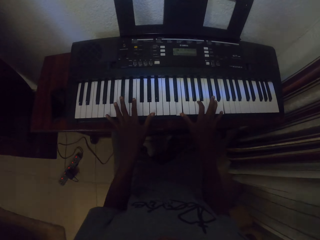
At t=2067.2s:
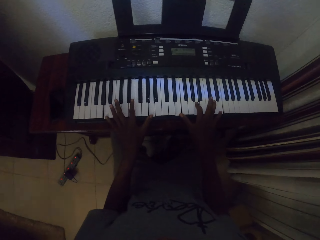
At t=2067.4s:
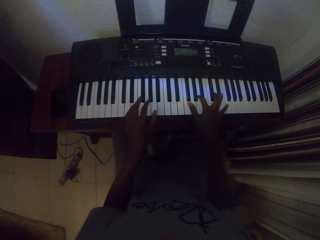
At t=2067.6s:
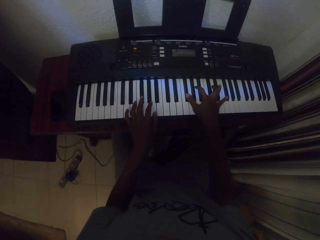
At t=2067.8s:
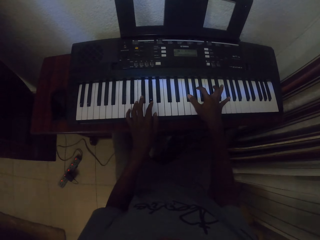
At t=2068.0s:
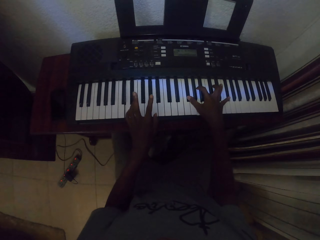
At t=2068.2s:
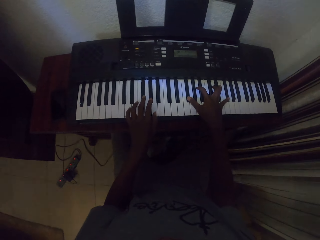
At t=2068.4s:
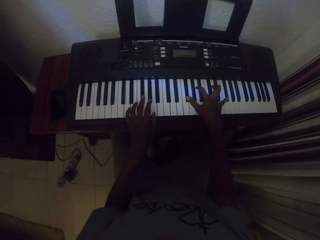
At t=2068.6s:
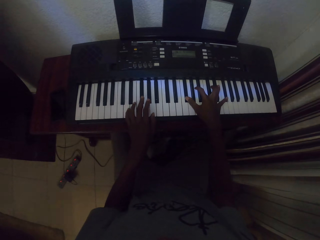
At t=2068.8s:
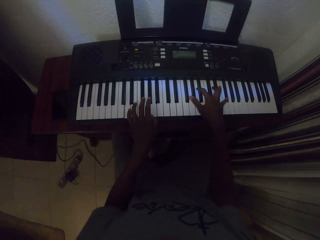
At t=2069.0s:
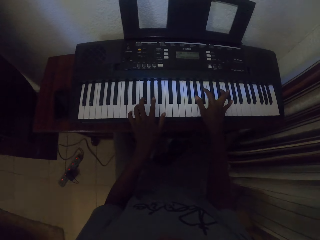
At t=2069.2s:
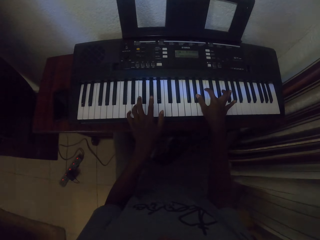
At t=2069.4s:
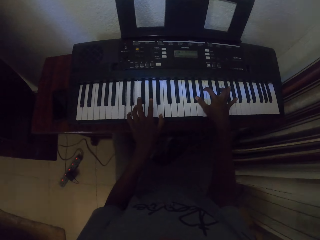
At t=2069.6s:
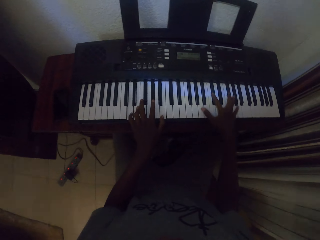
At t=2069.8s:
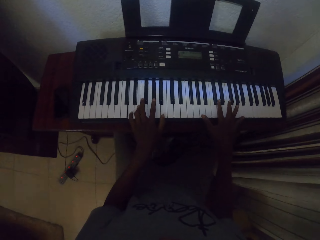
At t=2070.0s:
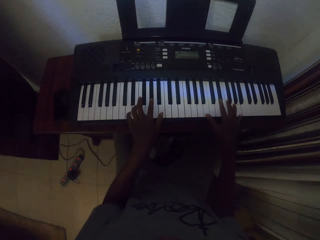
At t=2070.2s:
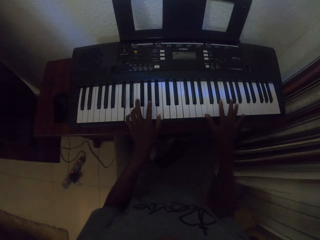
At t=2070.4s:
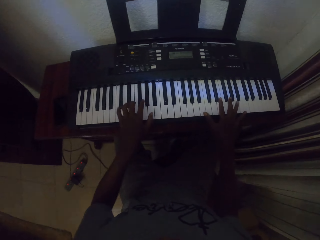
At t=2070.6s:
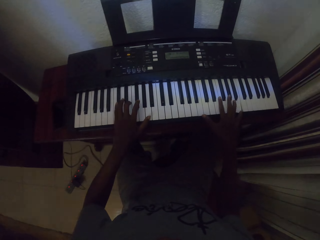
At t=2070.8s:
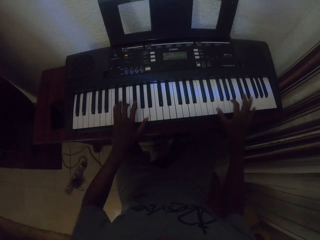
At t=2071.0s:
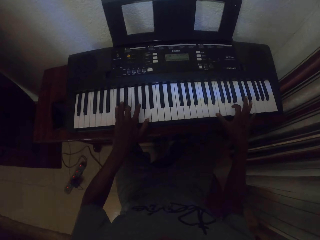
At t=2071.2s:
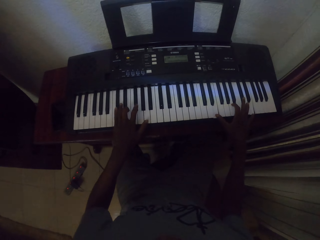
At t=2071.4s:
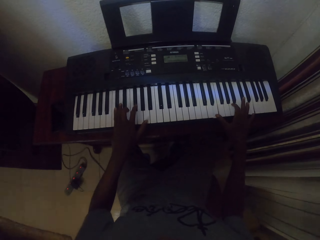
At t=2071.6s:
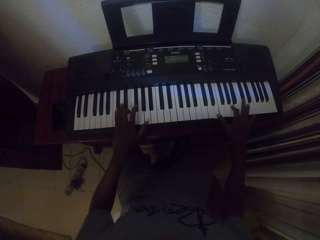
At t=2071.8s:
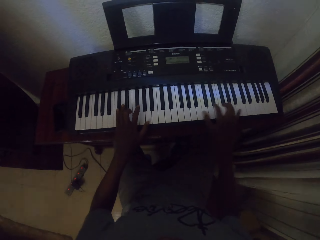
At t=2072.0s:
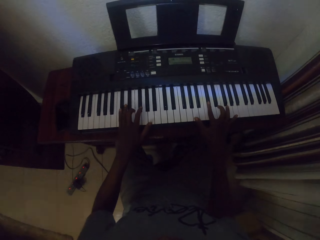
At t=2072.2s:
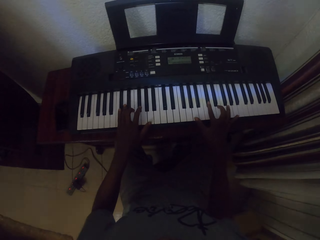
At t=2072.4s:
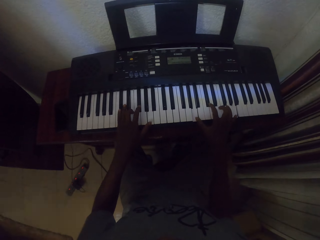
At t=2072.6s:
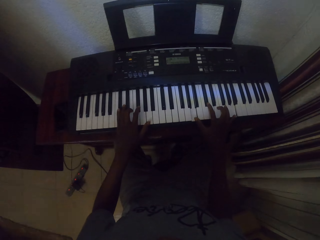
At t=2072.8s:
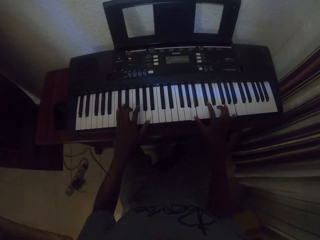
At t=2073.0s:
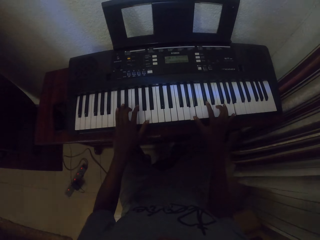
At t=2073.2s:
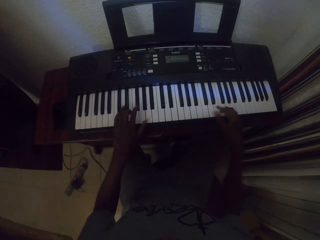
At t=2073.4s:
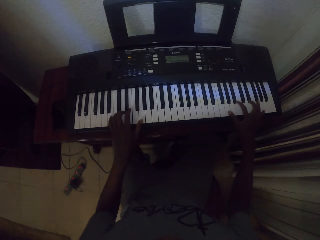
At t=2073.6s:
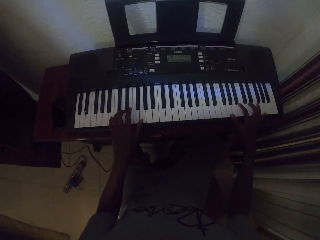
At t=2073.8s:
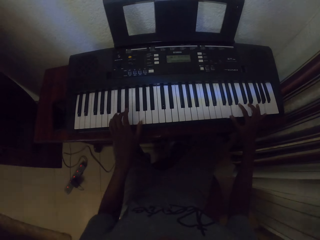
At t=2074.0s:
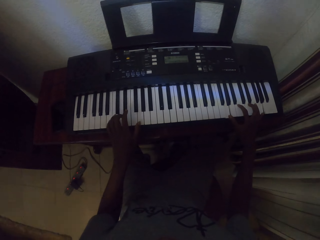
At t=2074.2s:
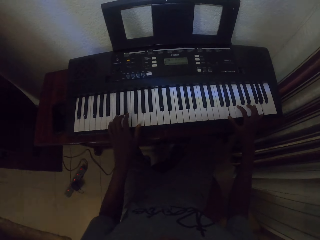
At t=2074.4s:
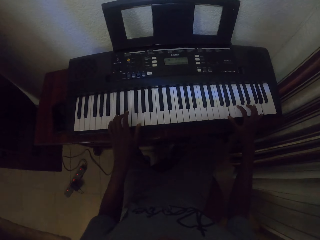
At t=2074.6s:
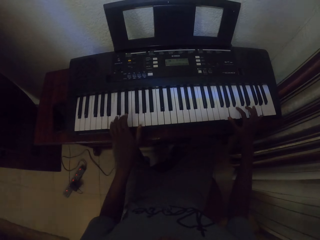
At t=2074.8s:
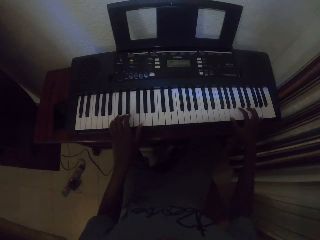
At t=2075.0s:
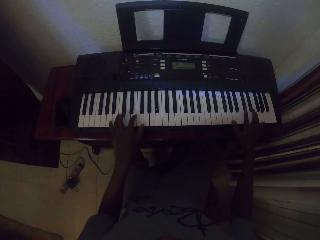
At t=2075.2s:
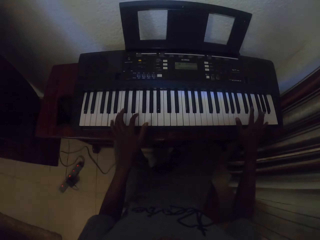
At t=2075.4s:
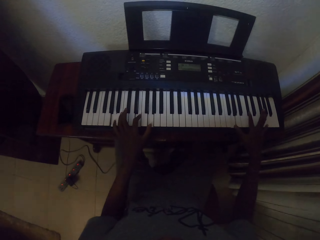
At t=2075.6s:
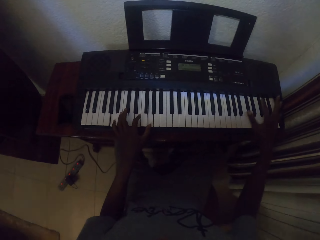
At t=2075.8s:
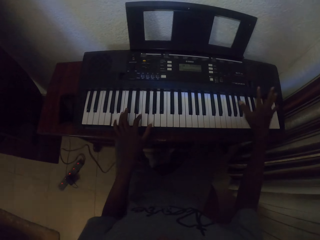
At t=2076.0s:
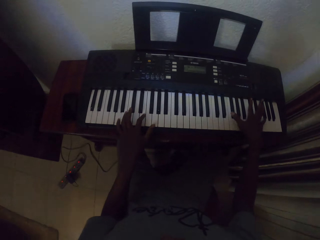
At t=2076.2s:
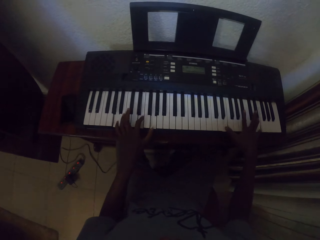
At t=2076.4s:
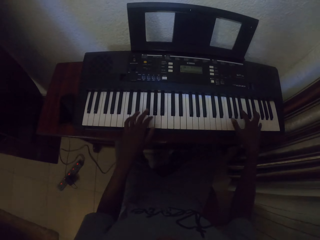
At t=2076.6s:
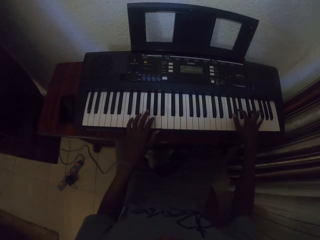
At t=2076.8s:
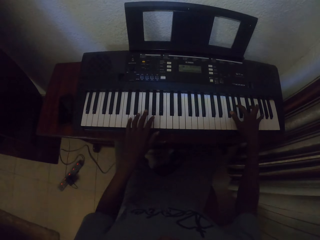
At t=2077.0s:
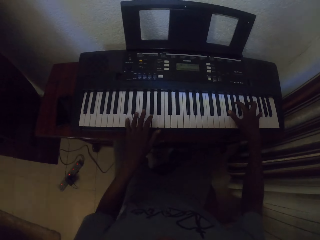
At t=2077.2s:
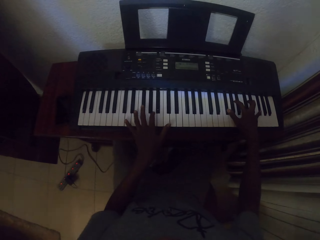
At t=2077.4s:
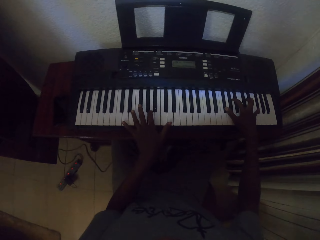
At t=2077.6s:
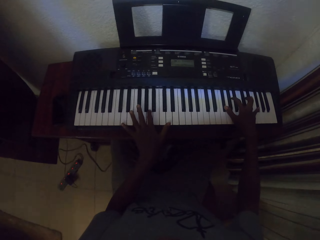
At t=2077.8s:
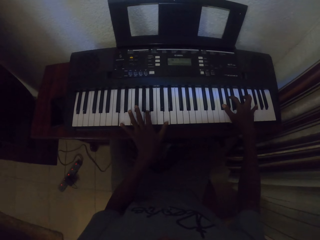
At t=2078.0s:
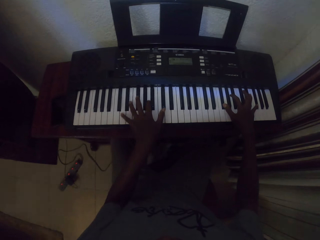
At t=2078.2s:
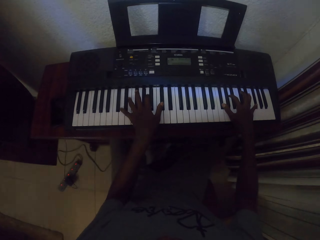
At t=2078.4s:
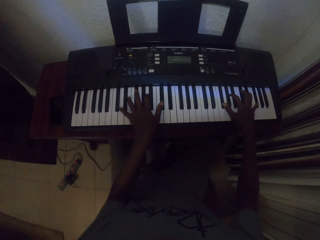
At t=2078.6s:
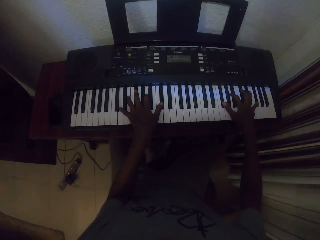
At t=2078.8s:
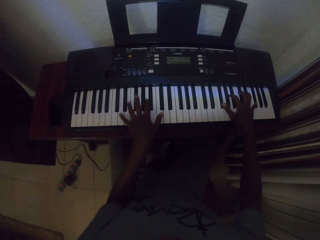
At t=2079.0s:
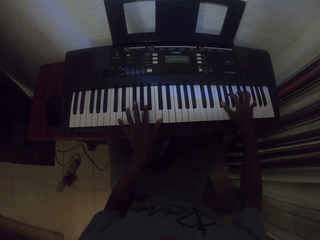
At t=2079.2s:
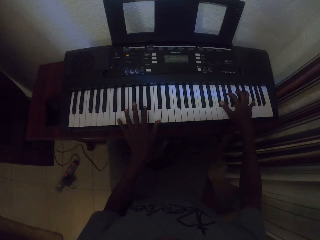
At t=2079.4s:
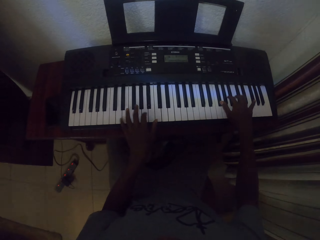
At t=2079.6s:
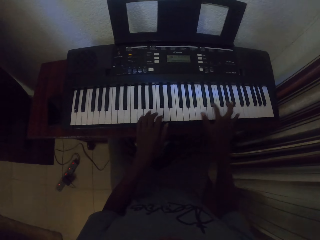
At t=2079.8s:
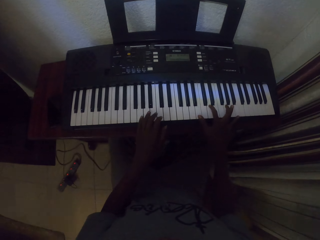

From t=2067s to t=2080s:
The camera wearer plays the piano with both hands repeatedly.

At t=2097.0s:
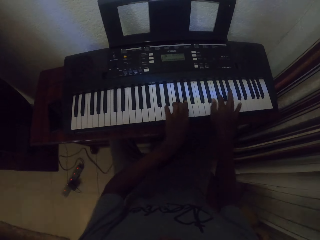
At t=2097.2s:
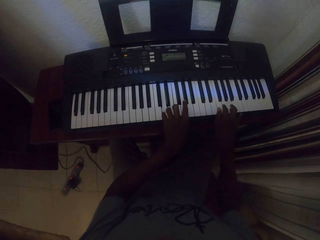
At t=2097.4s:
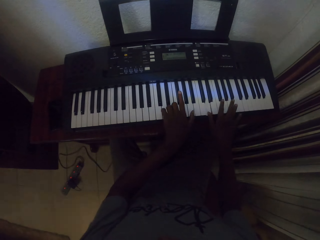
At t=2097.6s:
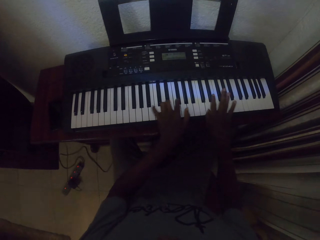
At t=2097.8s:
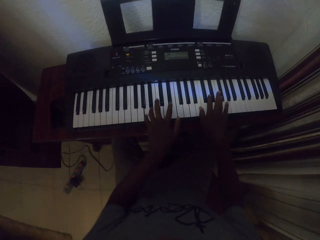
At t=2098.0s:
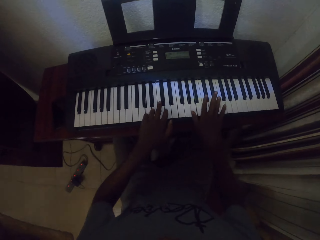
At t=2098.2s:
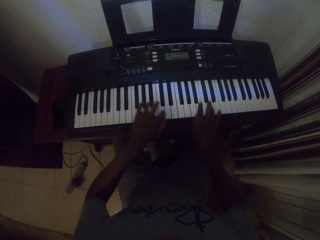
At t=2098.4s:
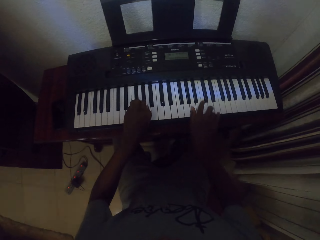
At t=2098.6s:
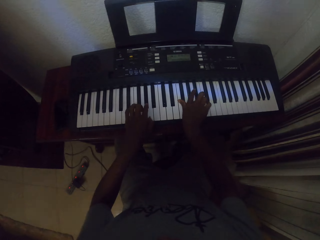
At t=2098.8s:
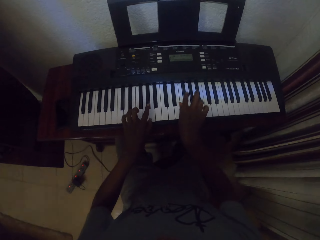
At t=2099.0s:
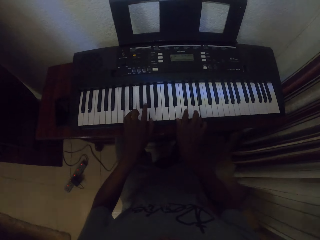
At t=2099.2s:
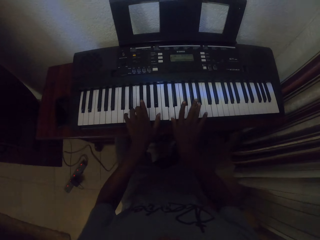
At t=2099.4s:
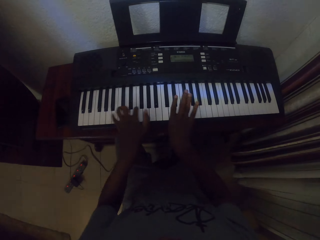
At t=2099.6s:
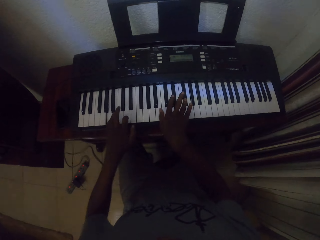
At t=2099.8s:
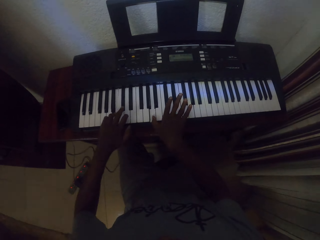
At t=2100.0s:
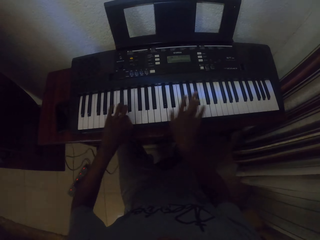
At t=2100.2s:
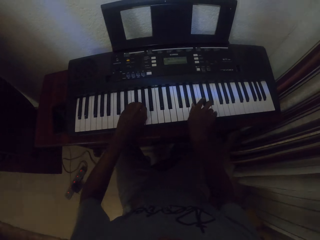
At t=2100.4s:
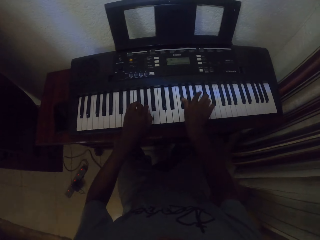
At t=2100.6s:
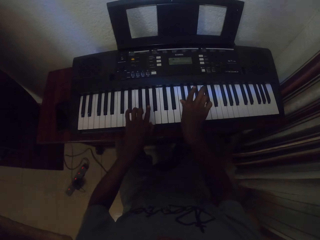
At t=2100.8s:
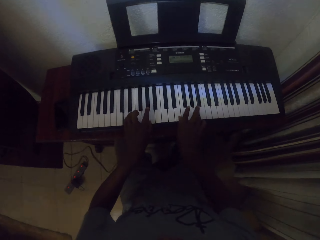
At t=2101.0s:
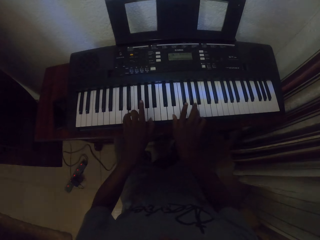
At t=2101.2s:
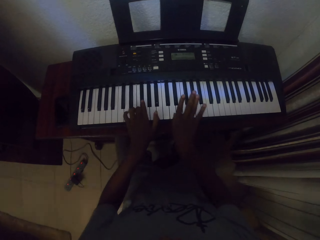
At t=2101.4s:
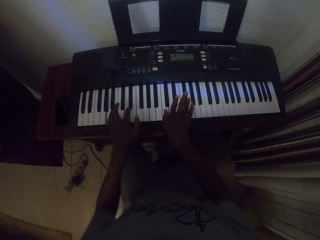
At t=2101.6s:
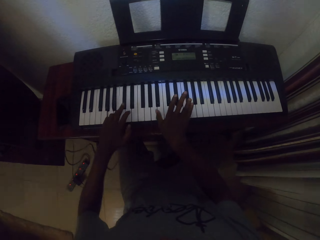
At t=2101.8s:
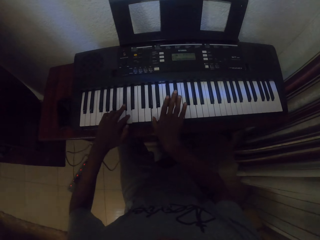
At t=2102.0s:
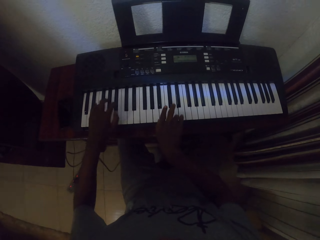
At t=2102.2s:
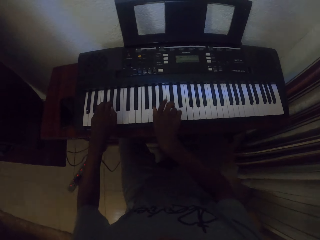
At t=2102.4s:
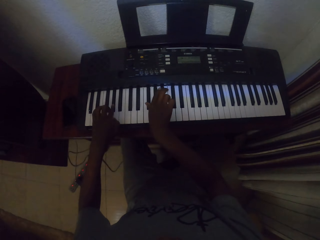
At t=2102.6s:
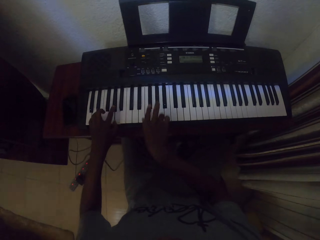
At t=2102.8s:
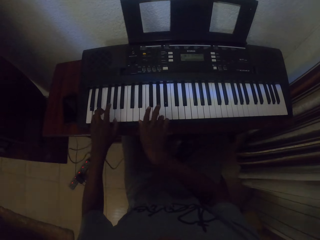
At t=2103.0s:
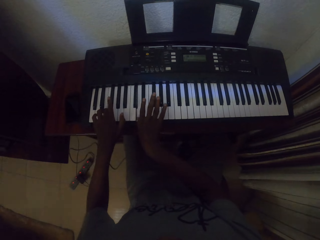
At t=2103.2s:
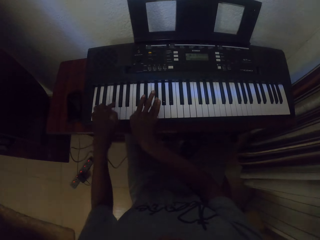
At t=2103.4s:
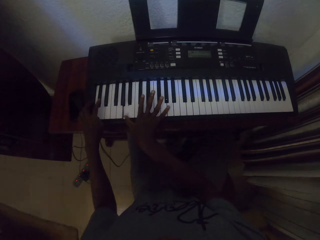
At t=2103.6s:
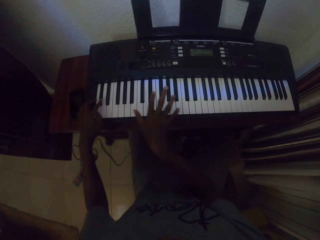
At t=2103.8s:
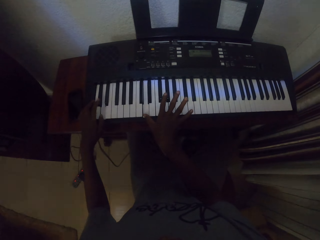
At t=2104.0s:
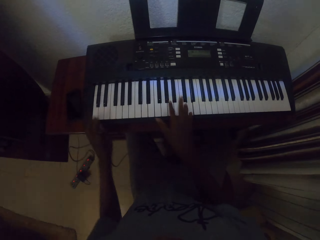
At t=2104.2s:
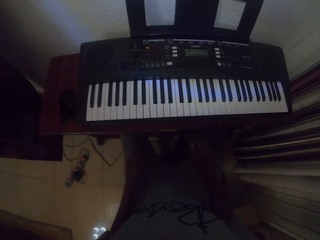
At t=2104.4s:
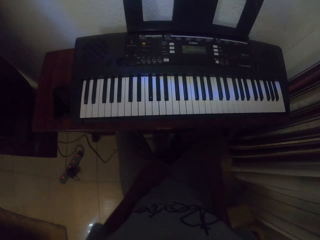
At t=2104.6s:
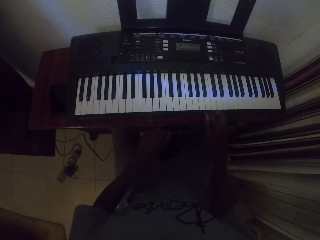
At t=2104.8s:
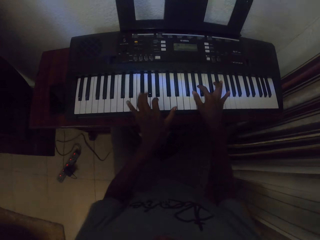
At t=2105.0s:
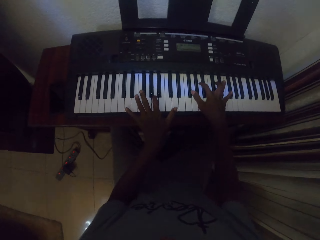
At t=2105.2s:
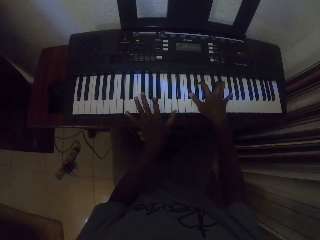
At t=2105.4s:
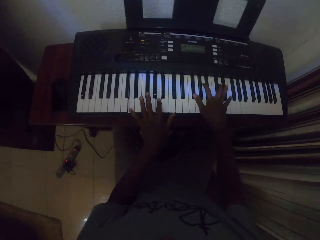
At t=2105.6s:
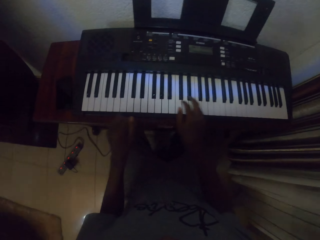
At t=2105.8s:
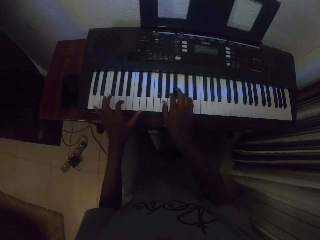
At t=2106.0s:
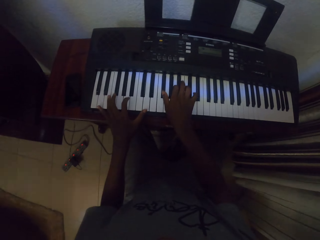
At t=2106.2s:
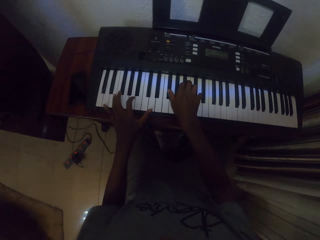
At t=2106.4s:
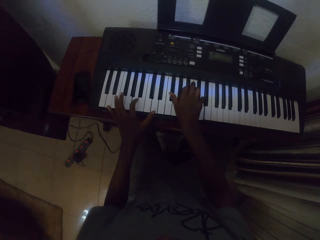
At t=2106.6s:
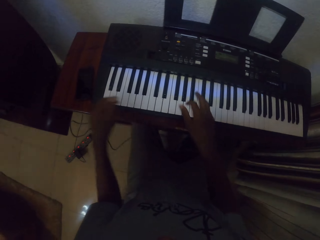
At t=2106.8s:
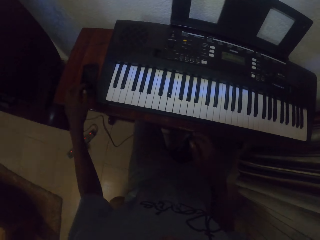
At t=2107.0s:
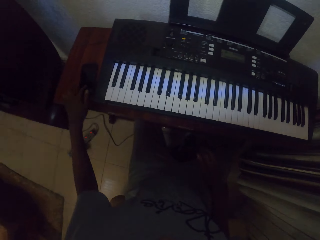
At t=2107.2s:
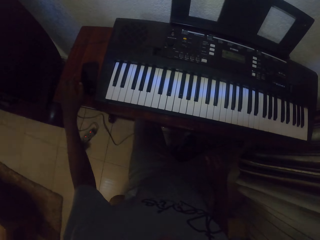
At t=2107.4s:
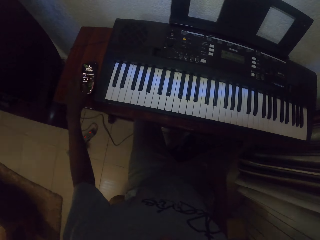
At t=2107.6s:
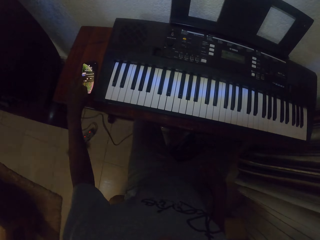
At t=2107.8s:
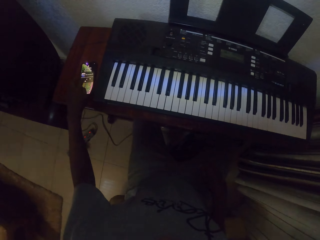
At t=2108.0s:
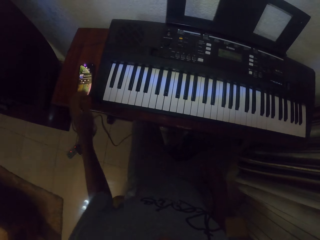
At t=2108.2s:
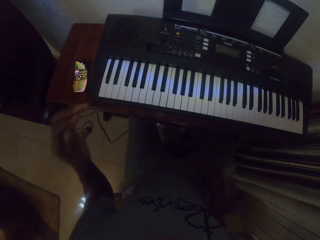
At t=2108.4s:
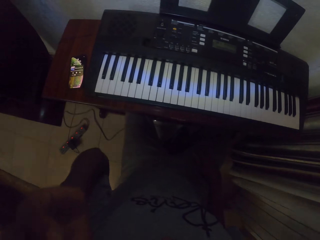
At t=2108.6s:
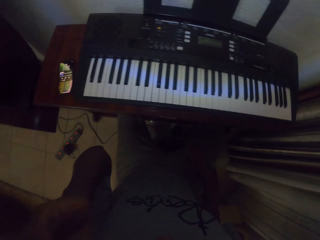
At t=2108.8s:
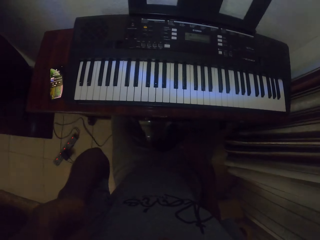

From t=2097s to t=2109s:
The camera wearer plays the piano with both hands repeatedly. They touch the lap. They play the piano with both hands. They tap the phone with the left hand.
